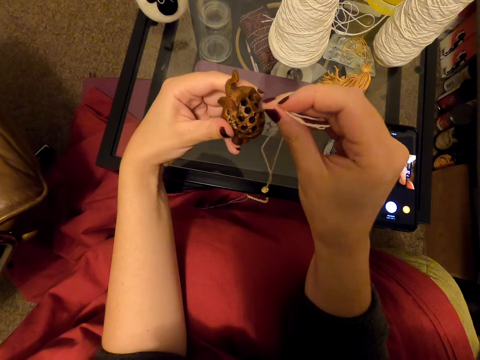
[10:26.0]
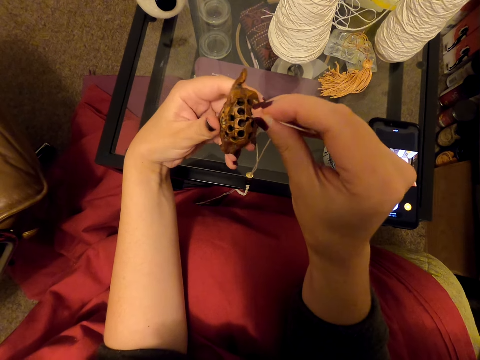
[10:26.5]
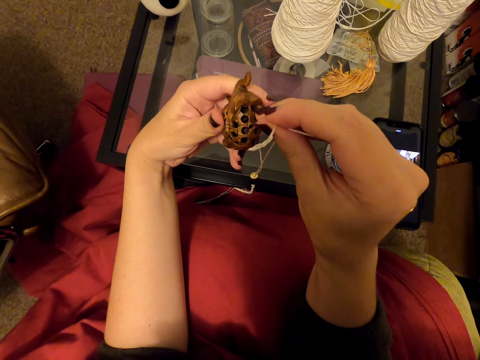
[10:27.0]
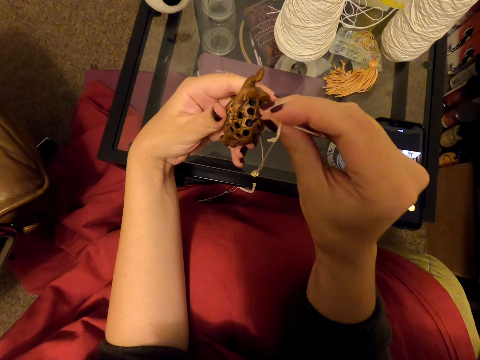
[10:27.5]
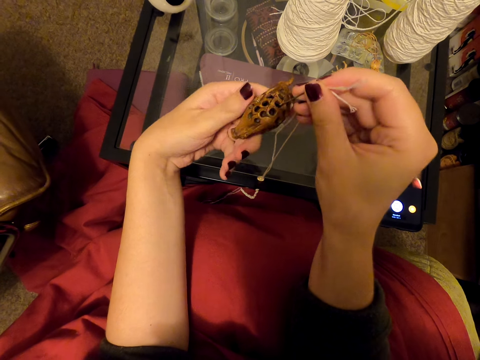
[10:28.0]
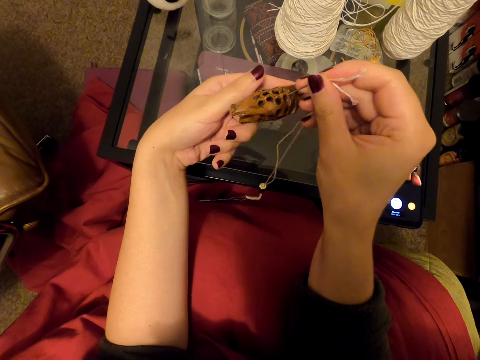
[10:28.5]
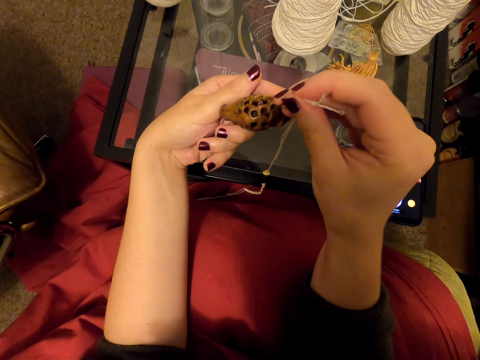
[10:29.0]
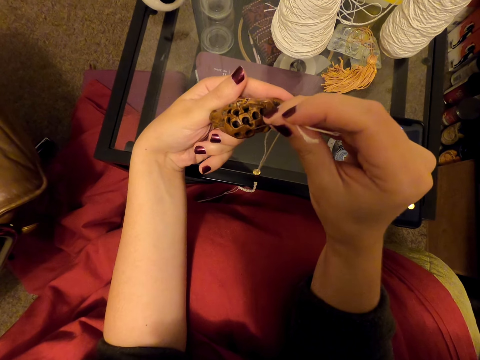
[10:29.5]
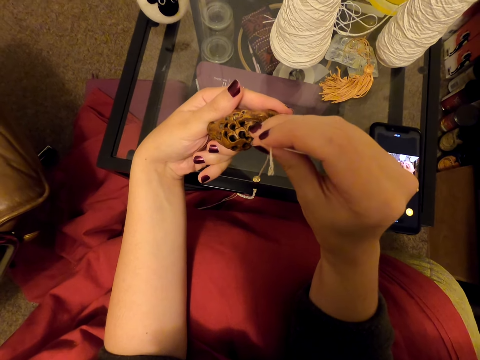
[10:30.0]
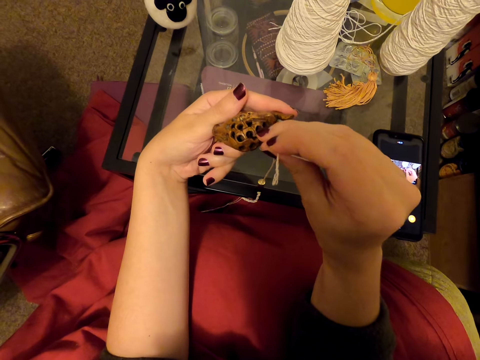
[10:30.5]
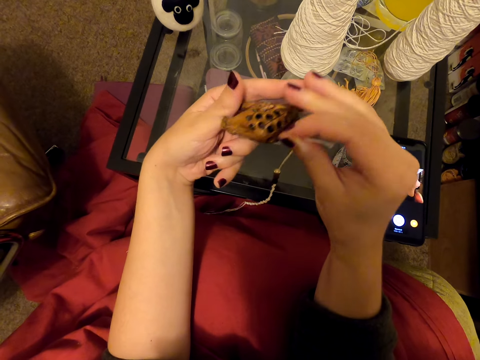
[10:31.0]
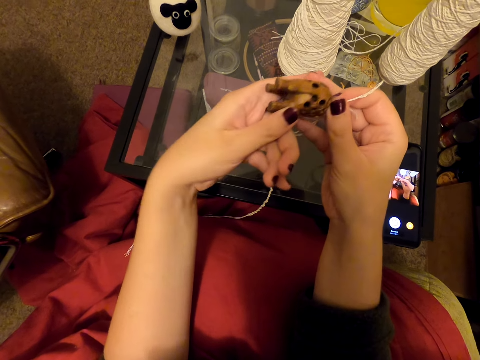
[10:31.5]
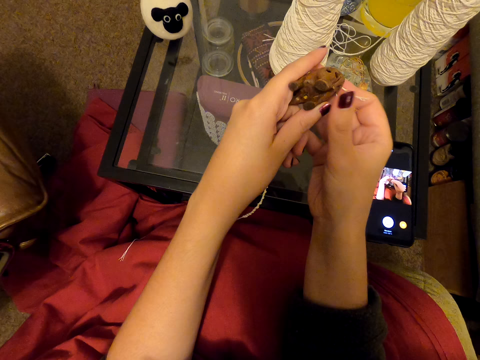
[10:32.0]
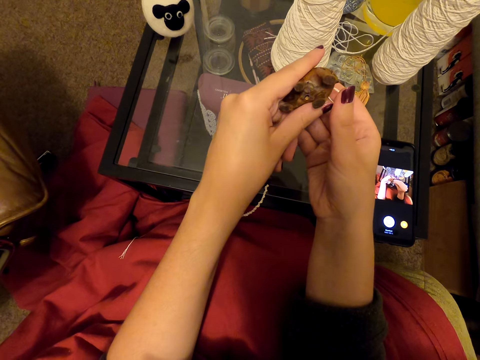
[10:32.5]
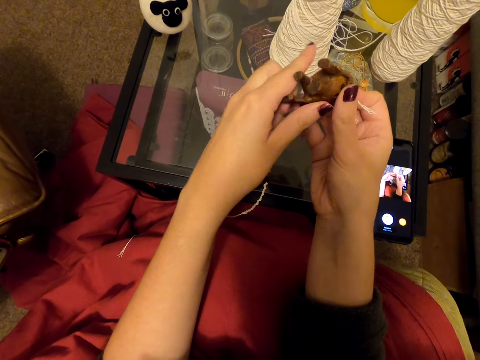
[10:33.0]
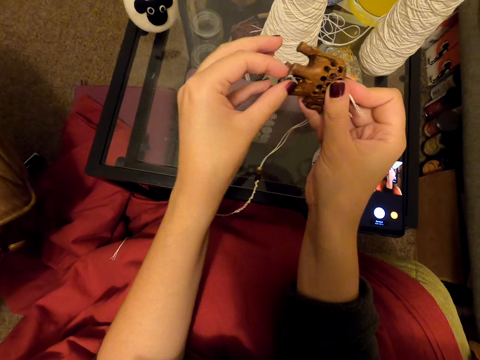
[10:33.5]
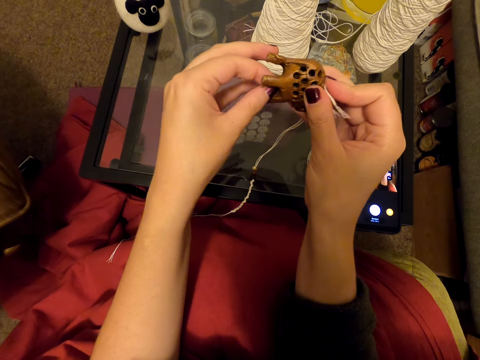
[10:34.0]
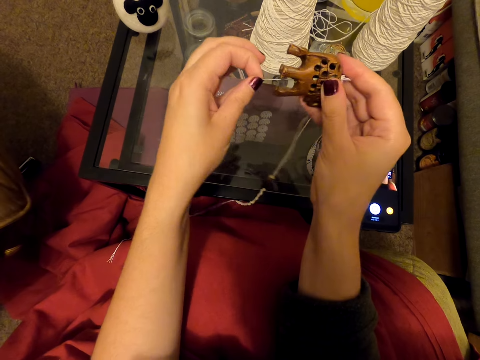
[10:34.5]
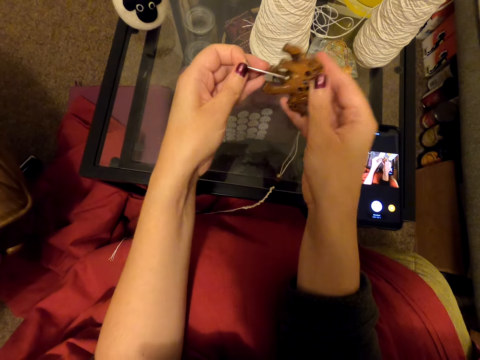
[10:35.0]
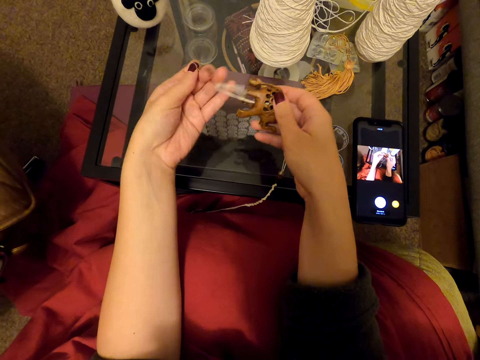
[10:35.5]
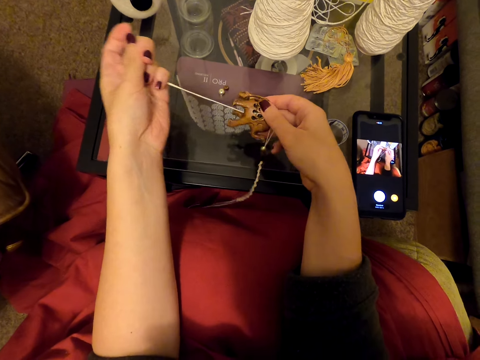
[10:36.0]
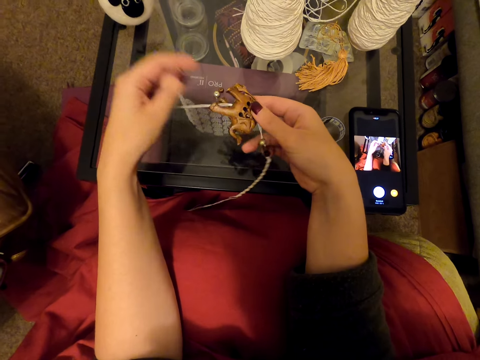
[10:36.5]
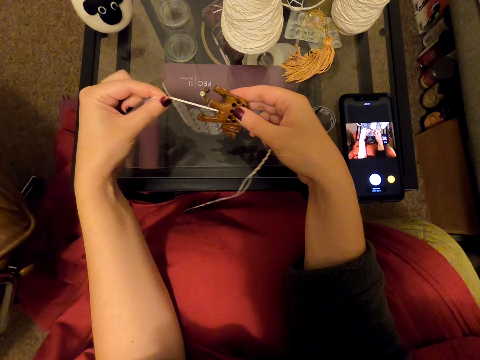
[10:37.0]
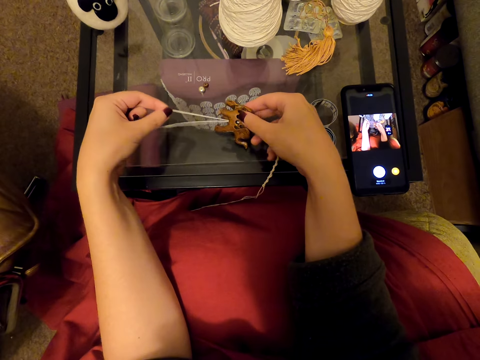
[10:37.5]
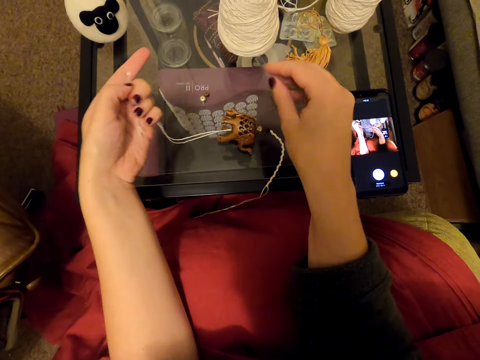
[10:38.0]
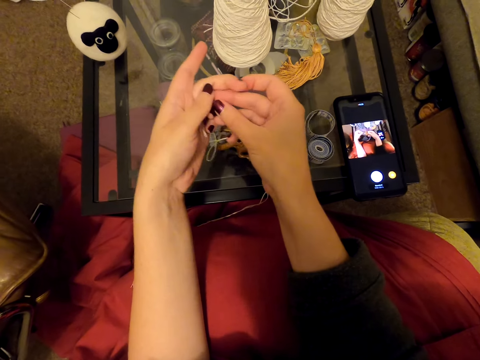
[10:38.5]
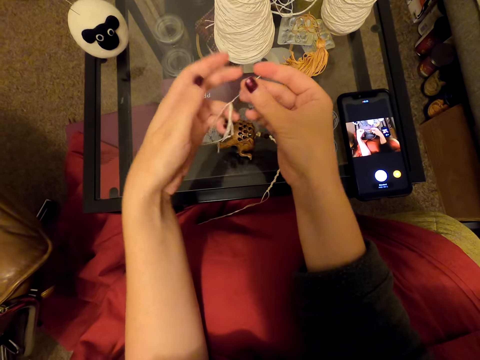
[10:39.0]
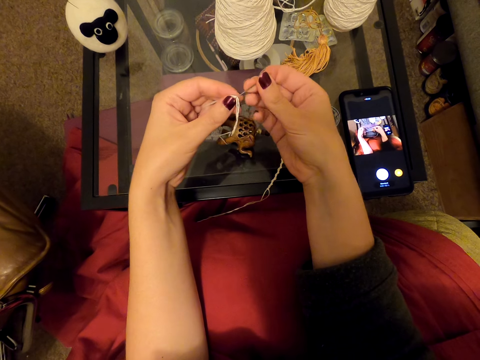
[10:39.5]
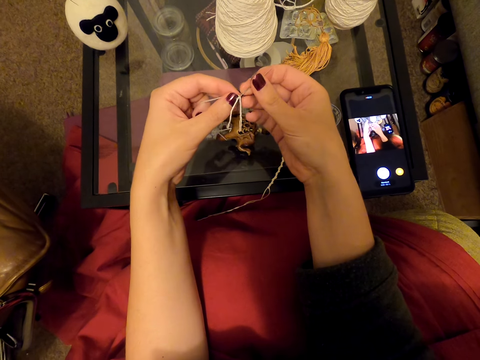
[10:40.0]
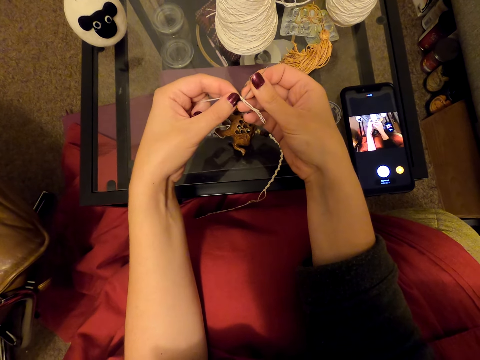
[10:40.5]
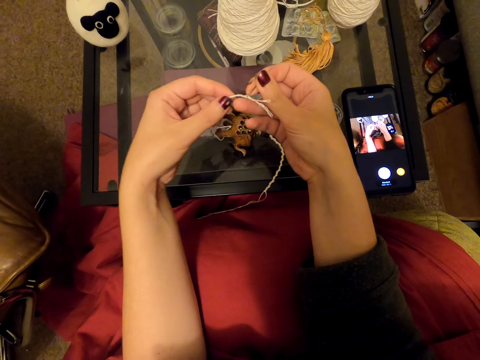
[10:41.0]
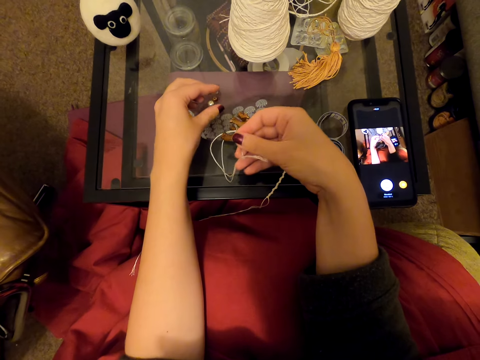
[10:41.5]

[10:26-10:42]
The camera wearer turns the elephant miniature ornament. They straighten a thread in the ornament. They pull the needle and pull the thread. They put the ornament on a table. They hold the needle with the other hand. They hold the thread. They straighten the thread.

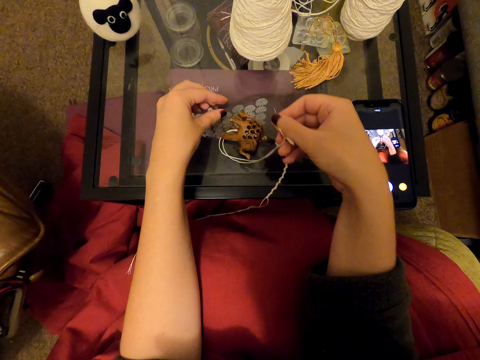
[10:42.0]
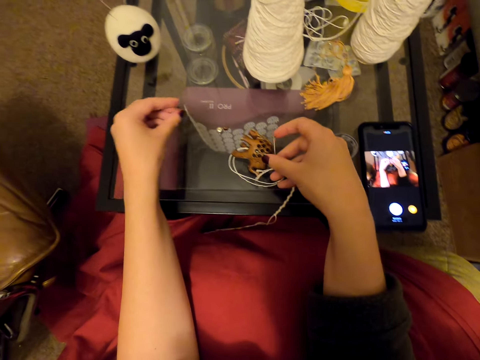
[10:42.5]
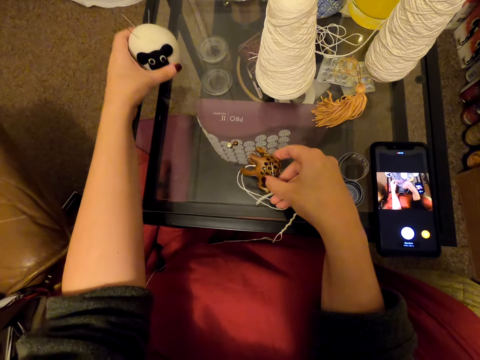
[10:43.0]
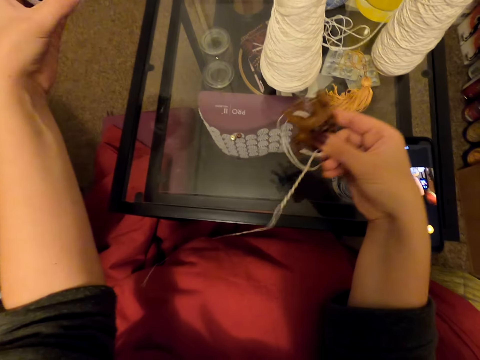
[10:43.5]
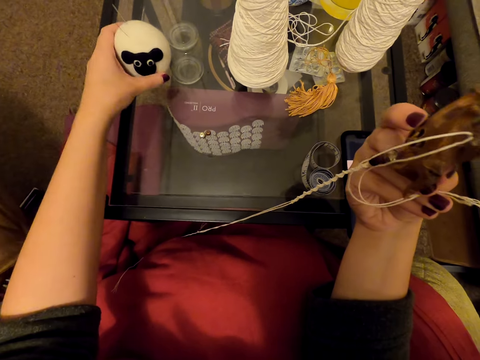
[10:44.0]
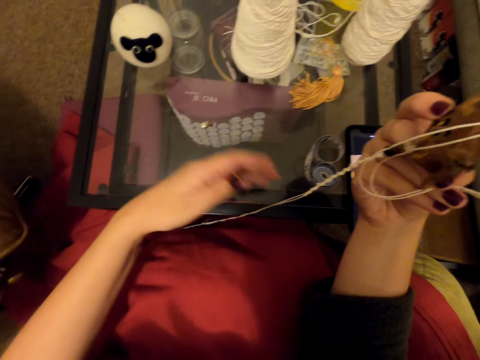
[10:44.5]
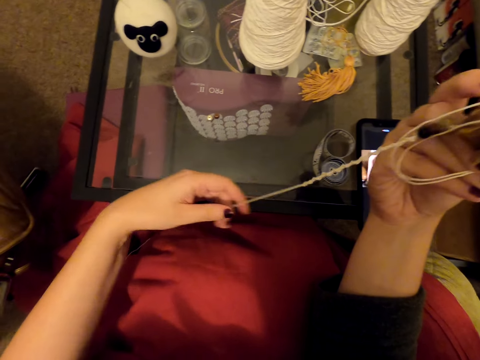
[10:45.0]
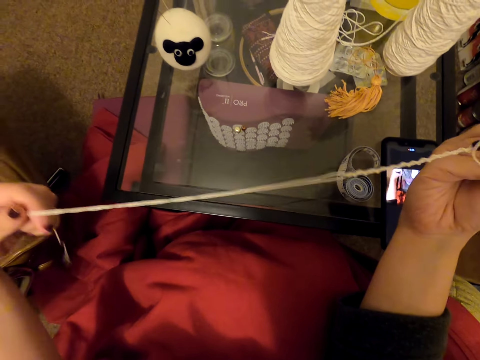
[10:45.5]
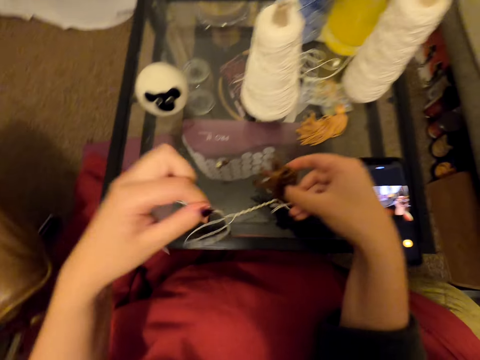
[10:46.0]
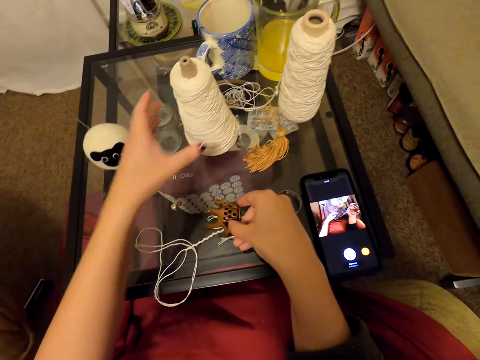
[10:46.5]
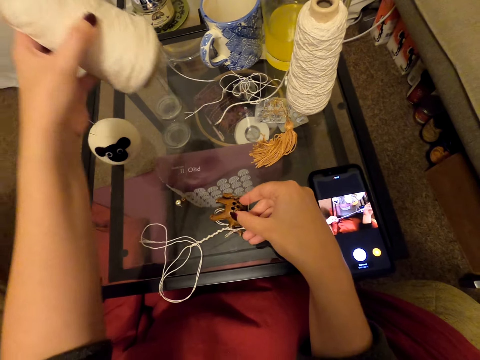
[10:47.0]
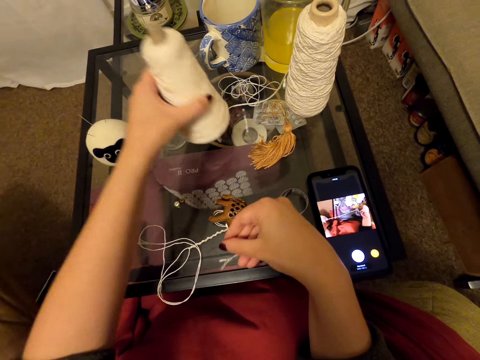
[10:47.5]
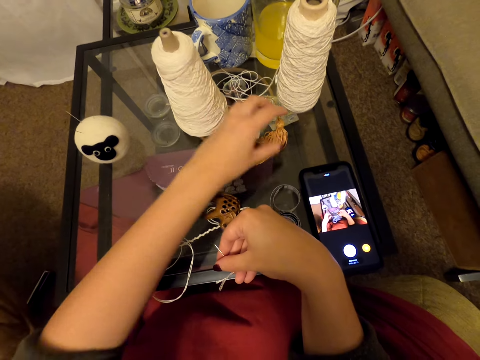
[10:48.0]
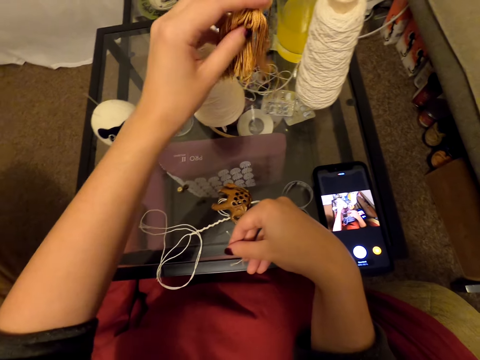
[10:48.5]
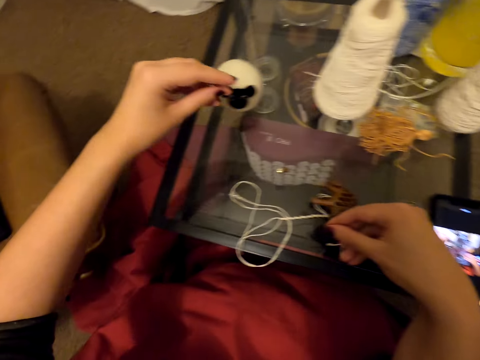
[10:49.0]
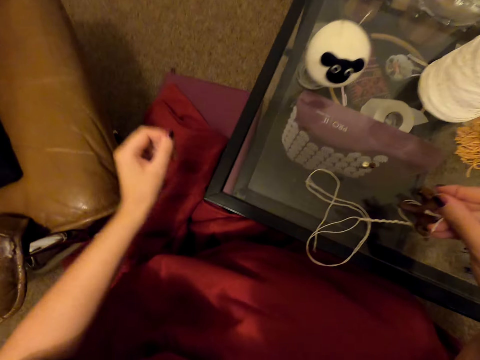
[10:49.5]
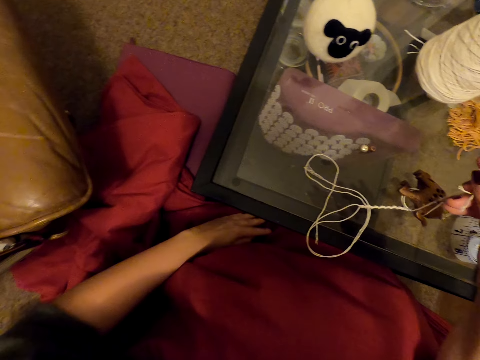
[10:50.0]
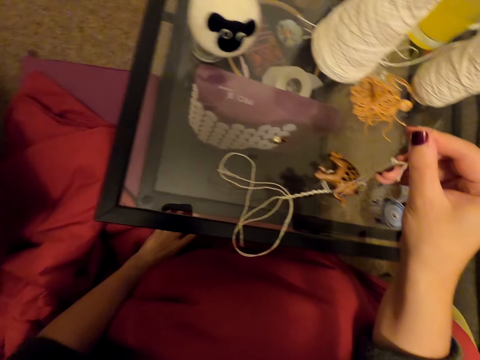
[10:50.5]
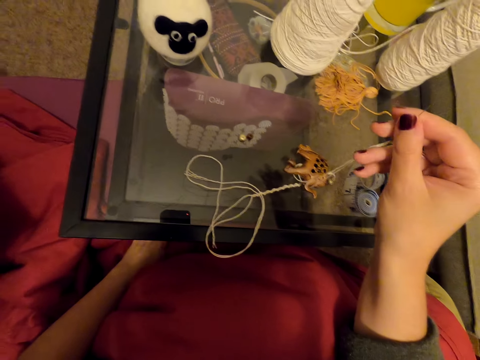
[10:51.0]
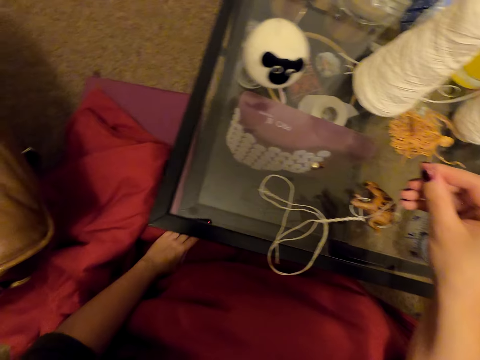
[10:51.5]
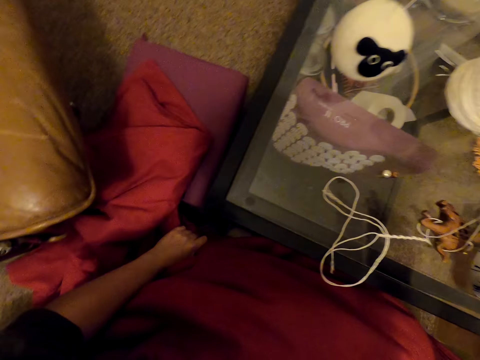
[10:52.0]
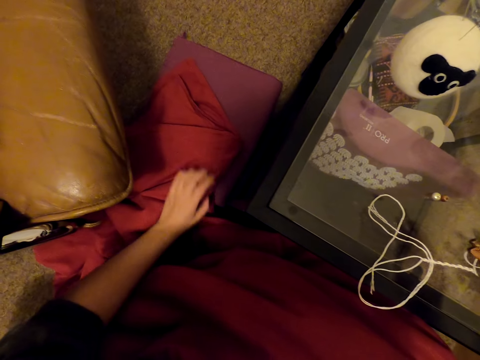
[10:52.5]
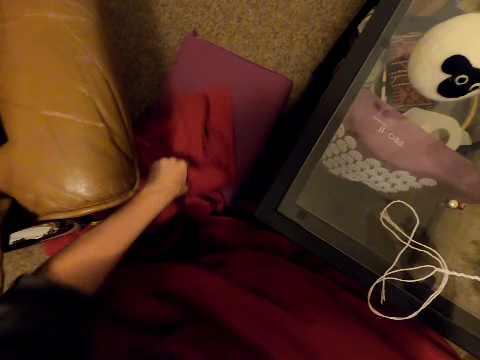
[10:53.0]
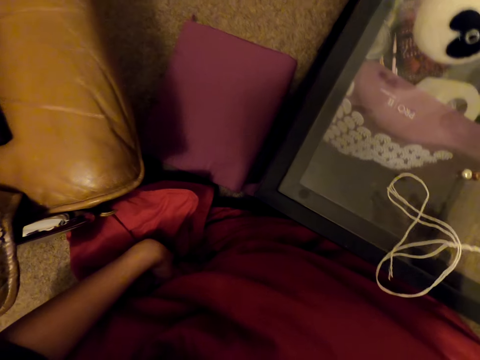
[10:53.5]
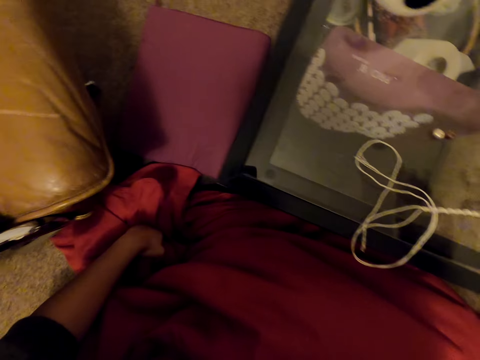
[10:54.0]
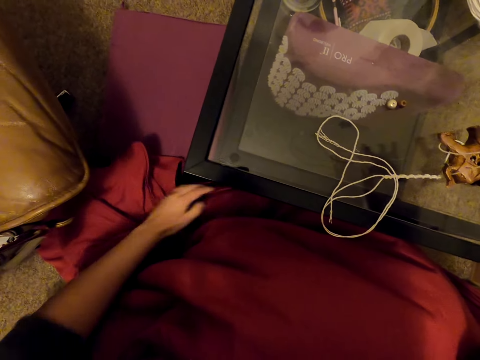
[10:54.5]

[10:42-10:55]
The camera wearer picks a bead on a table. They touch the bead. They lift an elephant miniature or doll and lift a sewing needle holder. They put the sewing needle holder down. They straighten a thread. They hold the thread. They put the thread on the table. They put the elephant miniature down. They pick a roll of thread on the table. They put the thread on the table. They lift pieces of thread on the table. They hold a cloth. They move the cloth on the floor. They reposition the cloth.
